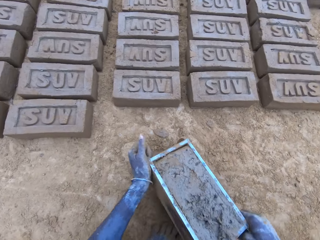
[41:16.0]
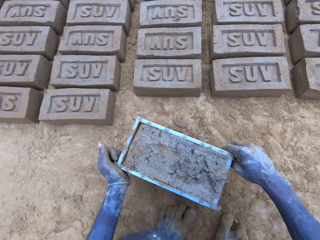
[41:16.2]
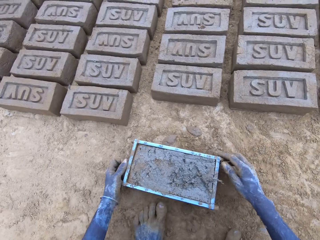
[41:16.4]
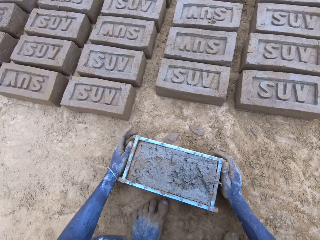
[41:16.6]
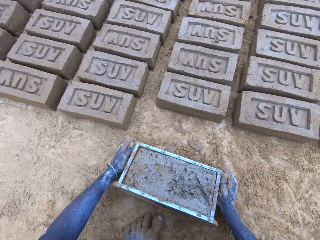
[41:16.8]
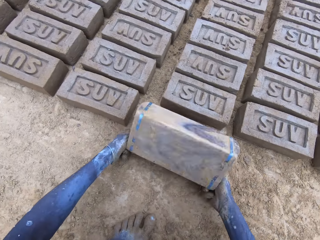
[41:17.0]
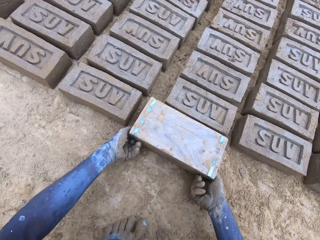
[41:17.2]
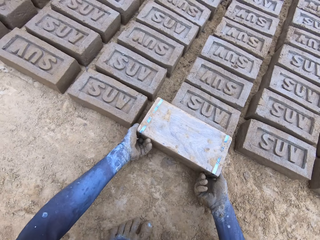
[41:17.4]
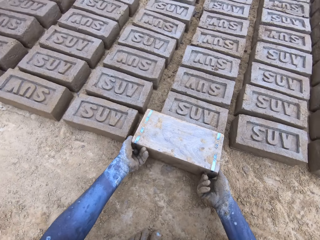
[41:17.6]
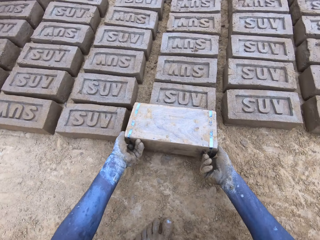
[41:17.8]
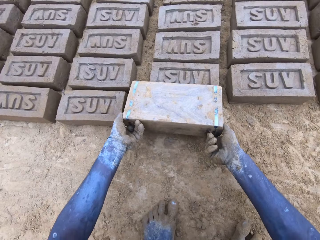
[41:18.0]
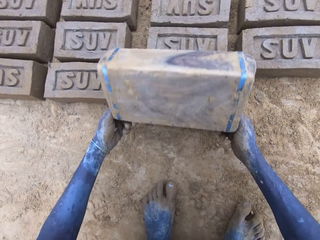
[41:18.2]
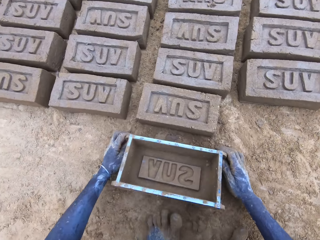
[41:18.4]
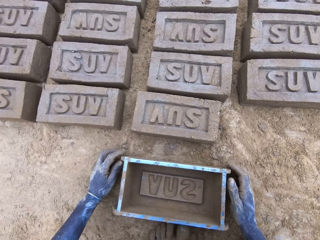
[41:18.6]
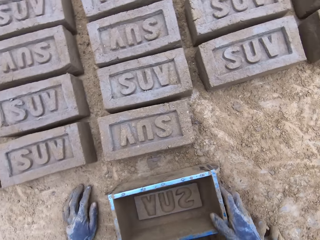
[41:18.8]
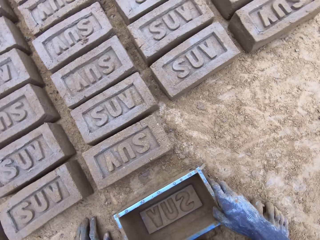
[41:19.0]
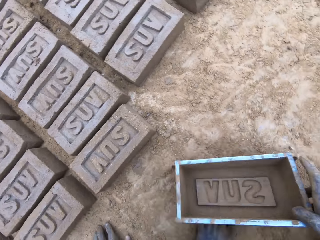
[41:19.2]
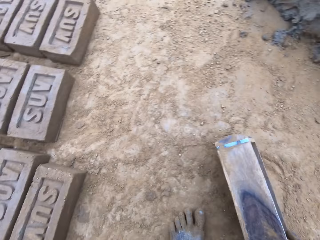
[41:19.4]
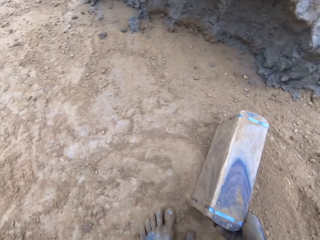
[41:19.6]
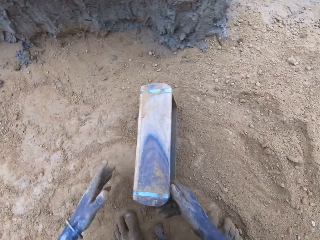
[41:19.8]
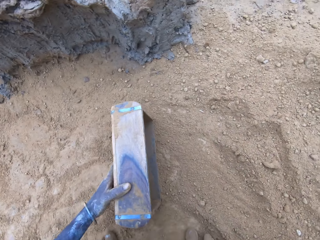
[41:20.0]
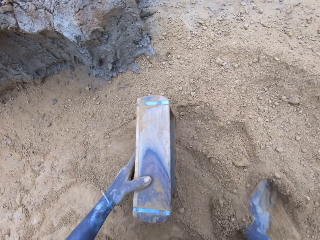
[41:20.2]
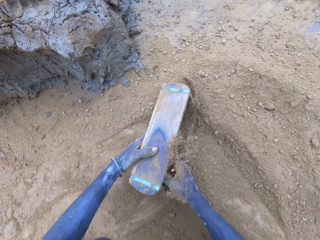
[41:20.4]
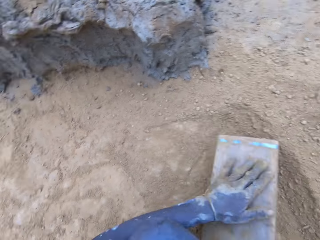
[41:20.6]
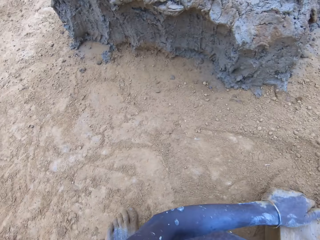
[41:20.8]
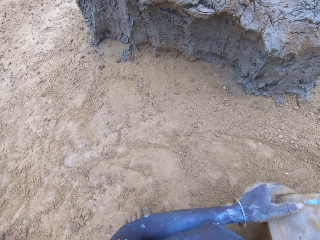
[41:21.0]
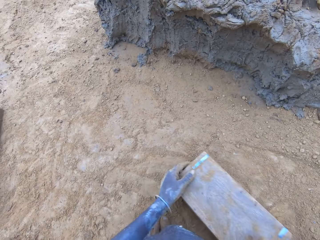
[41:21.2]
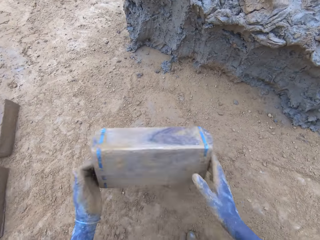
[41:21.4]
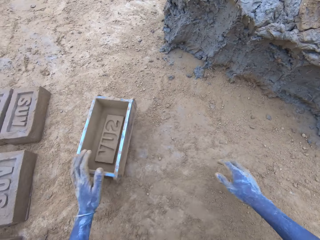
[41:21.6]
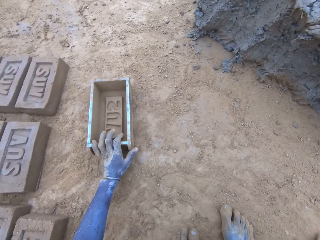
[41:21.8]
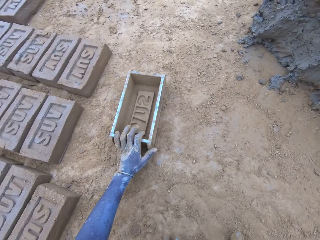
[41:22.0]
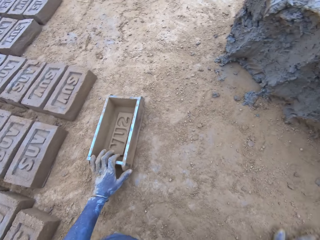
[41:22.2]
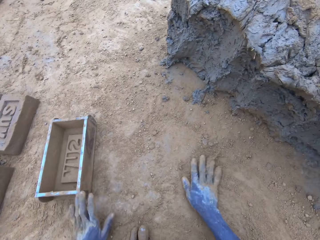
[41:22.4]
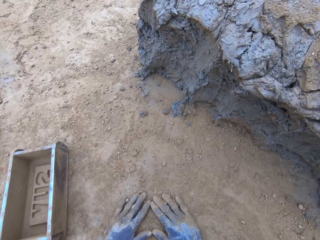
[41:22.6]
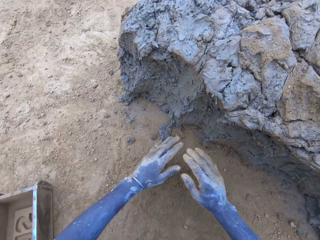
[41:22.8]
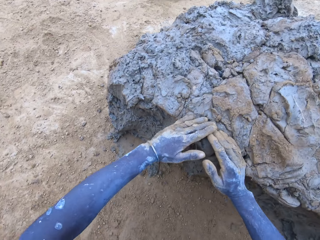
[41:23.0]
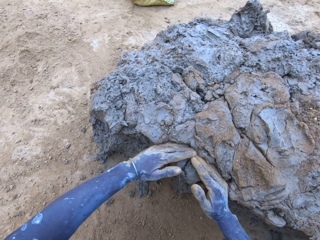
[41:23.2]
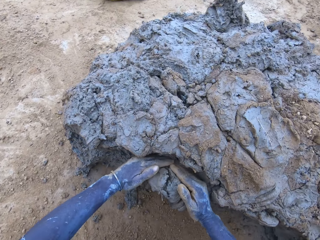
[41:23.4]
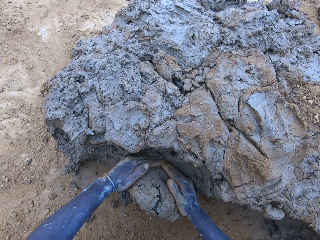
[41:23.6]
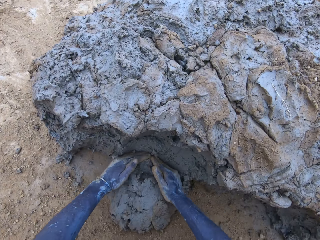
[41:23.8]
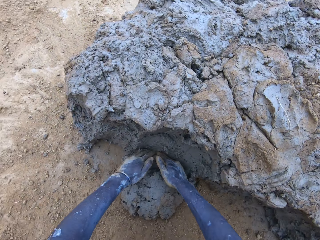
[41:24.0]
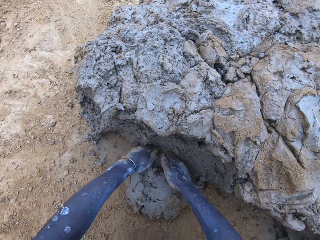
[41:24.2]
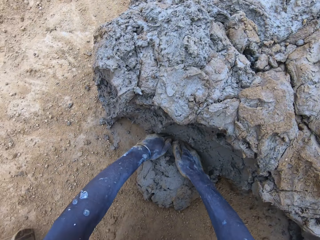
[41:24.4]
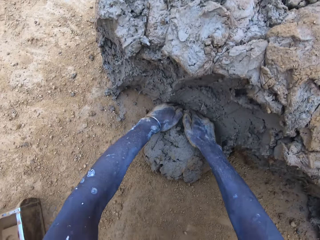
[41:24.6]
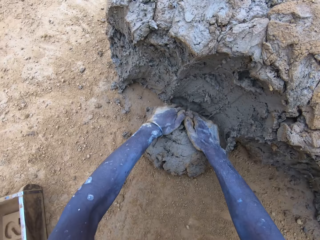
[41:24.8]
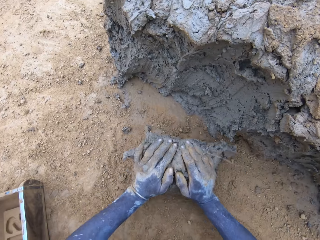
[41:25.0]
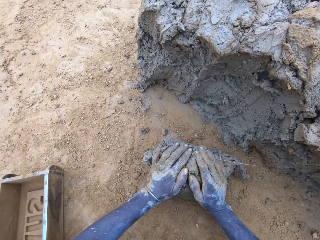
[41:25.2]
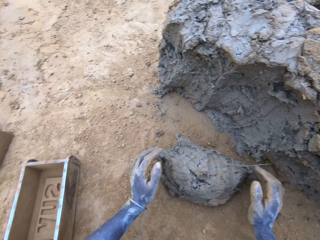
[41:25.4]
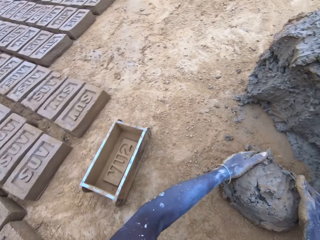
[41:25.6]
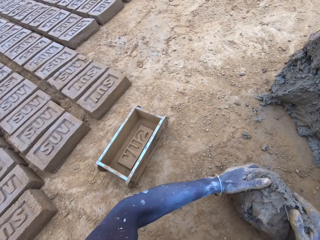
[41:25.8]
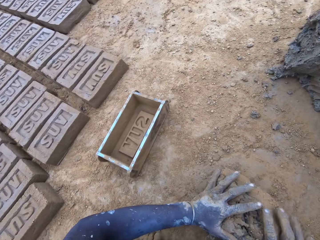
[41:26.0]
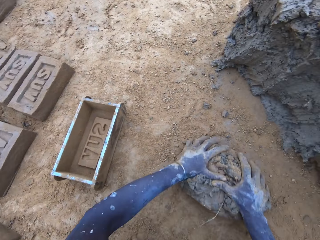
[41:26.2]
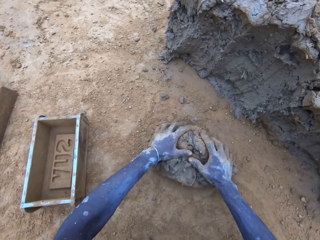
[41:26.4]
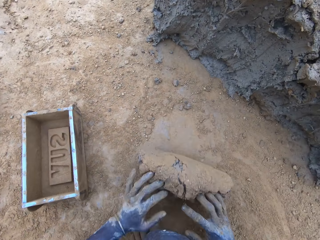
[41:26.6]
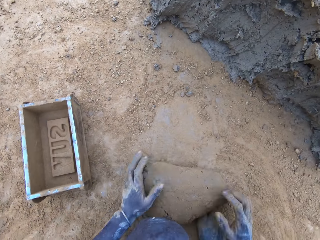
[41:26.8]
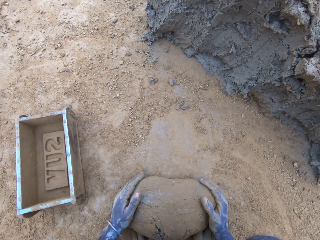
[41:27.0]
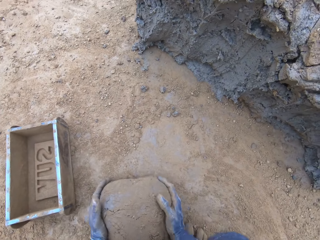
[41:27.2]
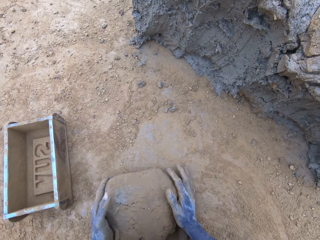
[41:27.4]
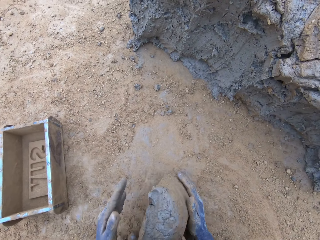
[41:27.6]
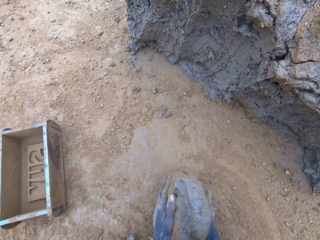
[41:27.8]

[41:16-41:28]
The camera wearer drags the wooden brick moulder. They pour the mud in the wooden brick moulder on the ground. They turn the wooden brick moulder upside down. They flip back the wooden brick moulder to produce a mud brick. They put soil in the wooden brick moulder. They pour the soil from the wooden brick moulder. They put the wooden brick moulder on the ground. They scoop mud. They cut the mud with hands. They roll the mud on the ground.

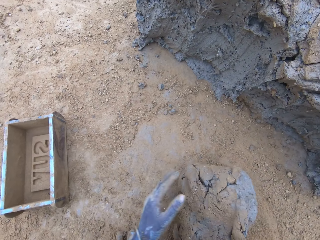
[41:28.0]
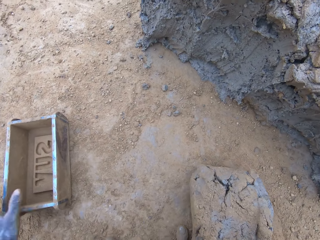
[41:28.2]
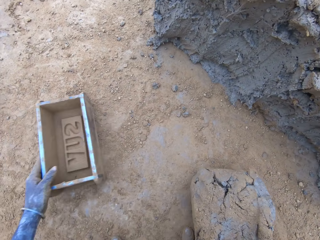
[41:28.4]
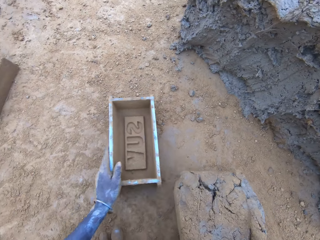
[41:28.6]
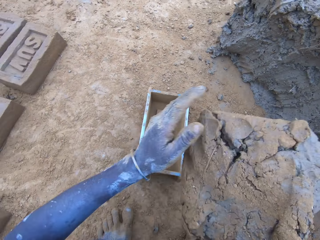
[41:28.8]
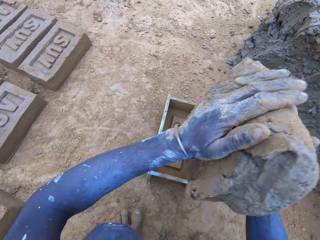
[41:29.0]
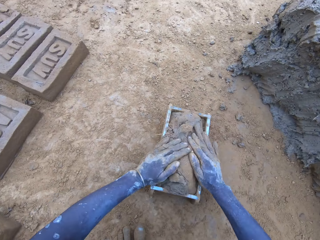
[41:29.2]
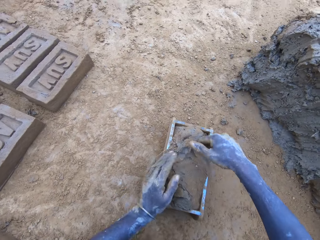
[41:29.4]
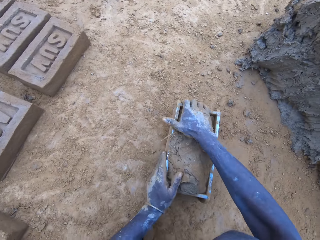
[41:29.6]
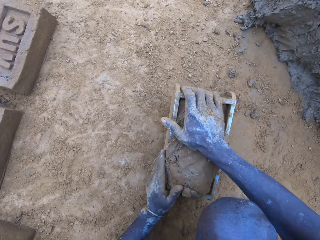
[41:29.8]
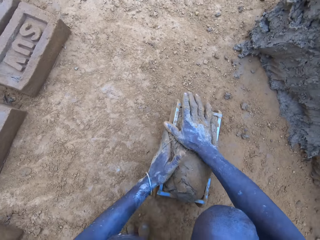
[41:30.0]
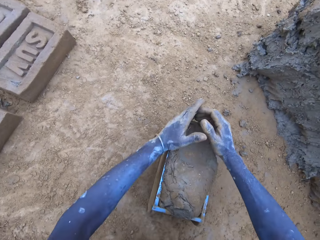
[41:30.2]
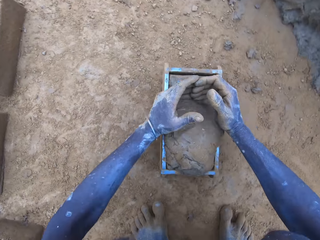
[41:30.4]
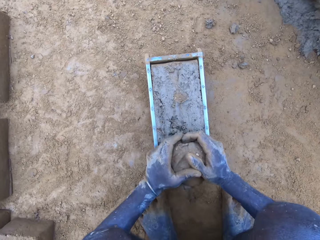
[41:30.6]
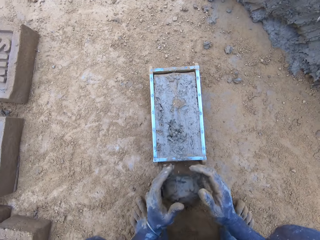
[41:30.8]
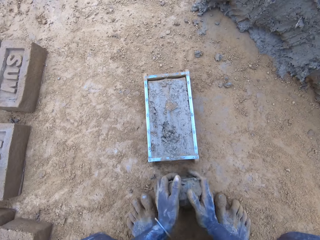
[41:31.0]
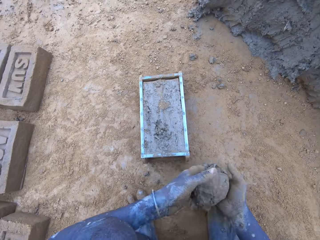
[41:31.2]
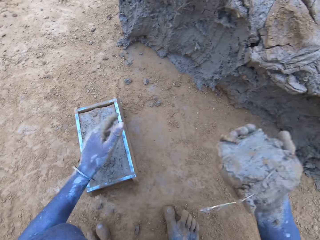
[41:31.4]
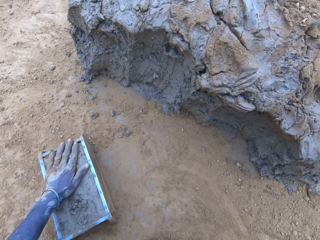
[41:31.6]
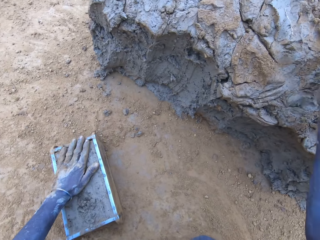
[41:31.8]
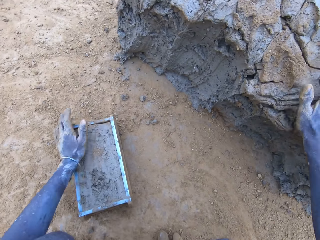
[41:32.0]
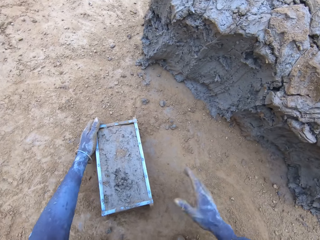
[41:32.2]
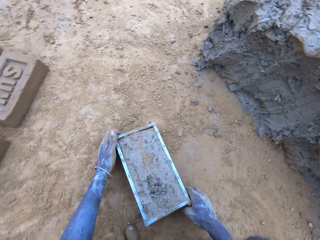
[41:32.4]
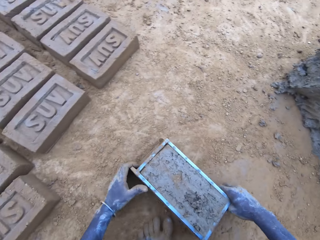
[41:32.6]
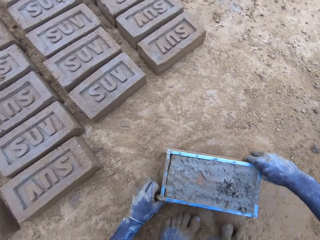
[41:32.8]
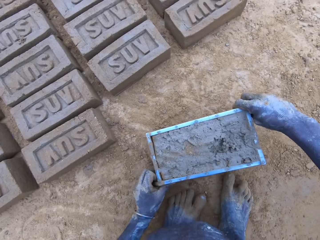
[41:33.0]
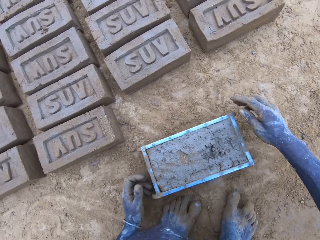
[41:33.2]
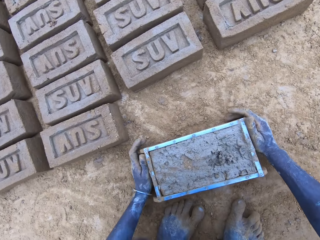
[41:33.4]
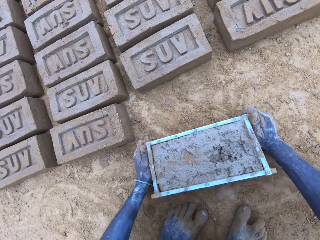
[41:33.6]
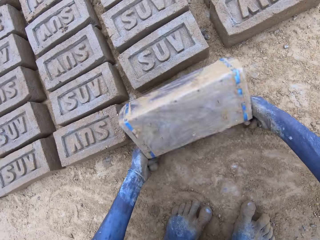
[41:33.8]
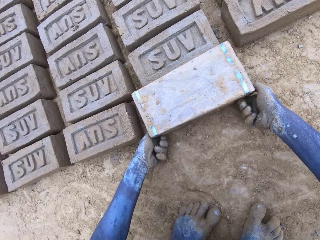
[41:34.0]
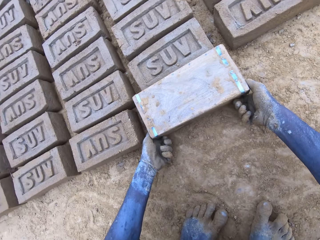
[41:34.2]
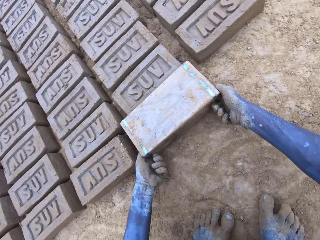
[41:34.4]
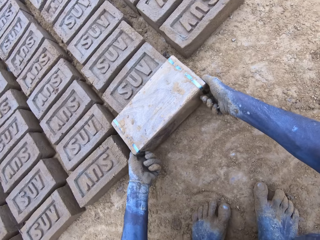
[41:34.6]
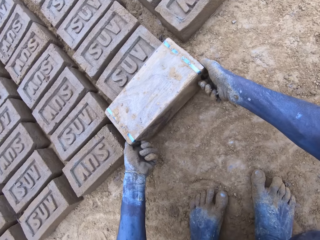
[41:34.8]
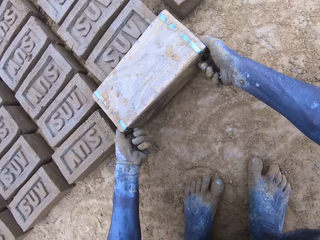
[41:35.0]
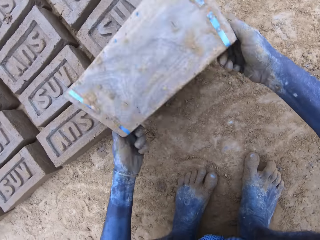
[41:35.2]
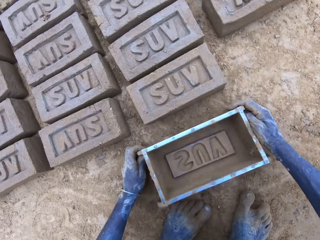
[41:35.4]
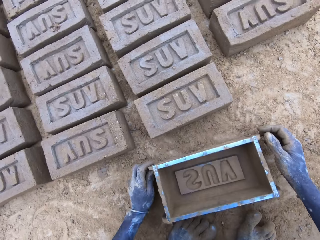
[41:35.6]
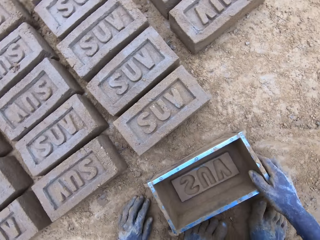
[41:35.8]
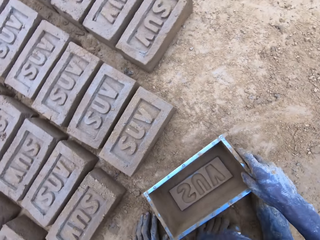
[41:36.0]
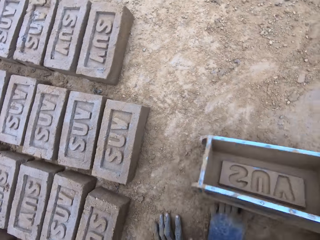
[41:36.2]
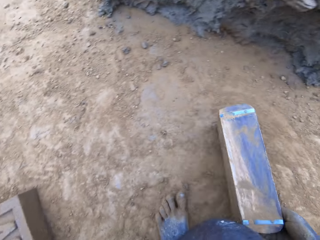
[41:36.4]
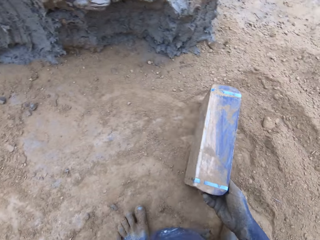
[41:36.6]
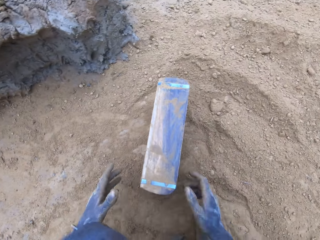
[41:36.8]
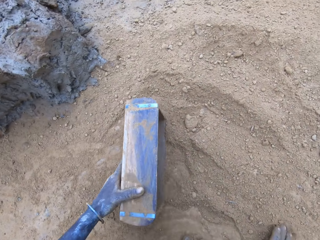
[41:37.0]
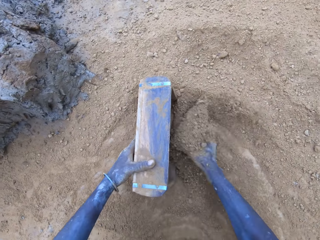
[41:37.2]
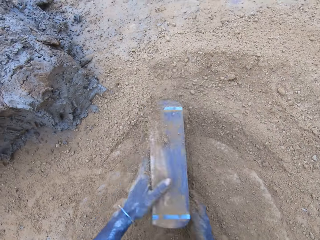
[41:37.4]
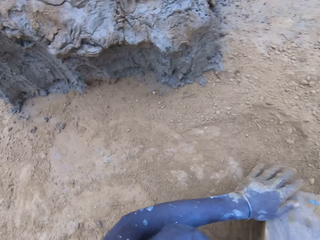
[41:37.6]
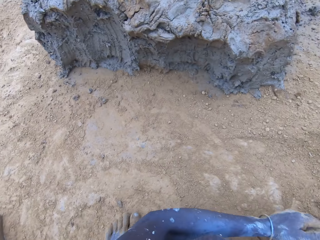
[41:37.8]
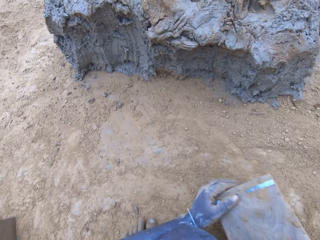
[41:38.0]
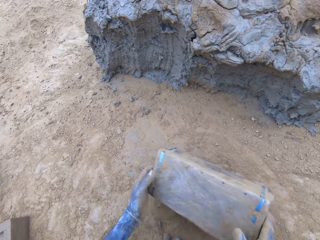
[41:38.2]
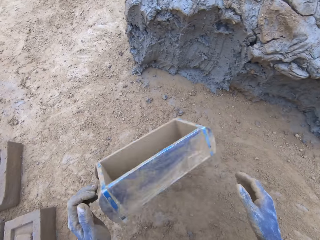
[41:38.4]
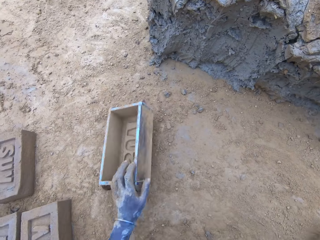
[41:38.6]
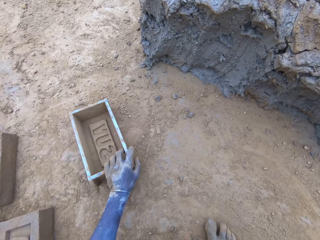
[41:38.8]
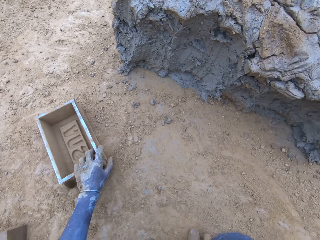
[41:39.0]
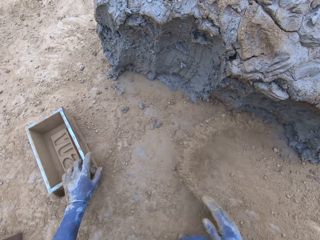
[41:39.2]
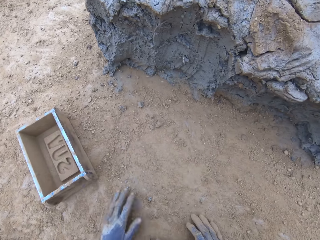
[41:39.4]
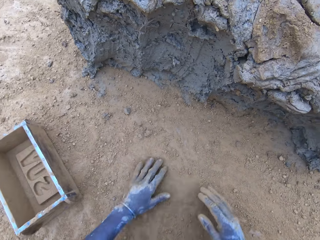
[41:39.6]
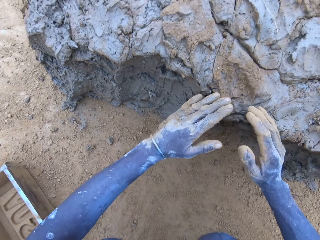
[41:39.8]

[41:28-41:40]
The camera wearer drags the wooden brick moulder. They put mud in the wooden brick moulder. They press the mud in the wooden brick moulder. They remove the excess mud from the wooden brick moulder. They put the mud on the hill of mud. They drag the wooden brick moulder. They pour the mud in the wooden brick moulder on the ground. They turn the wooden brick moulder upside down. They flip back the wooden brick moulder to produce a mud brick. They put soil in the wooden brick moulder. They pour the soil from the wooden brick moulder. They put the wooden brick moulder on the ground.
